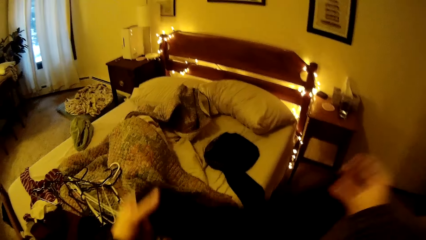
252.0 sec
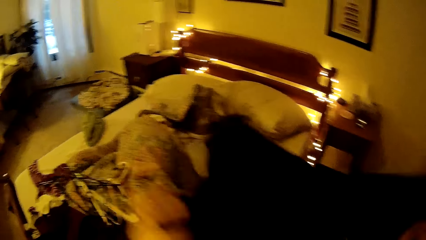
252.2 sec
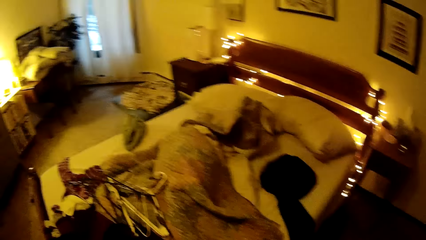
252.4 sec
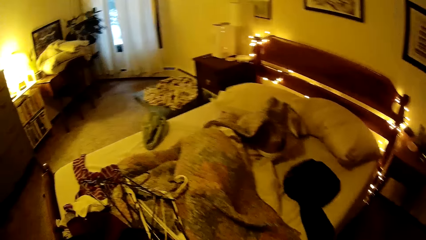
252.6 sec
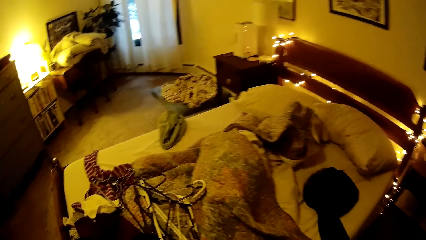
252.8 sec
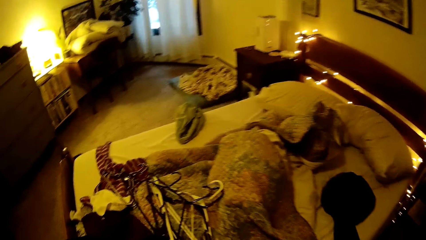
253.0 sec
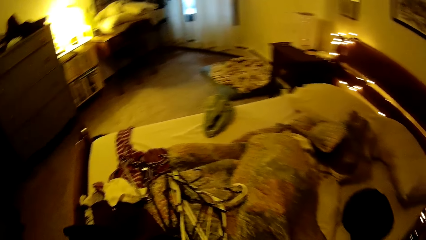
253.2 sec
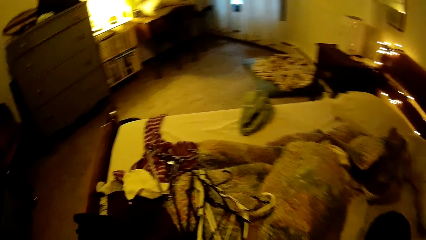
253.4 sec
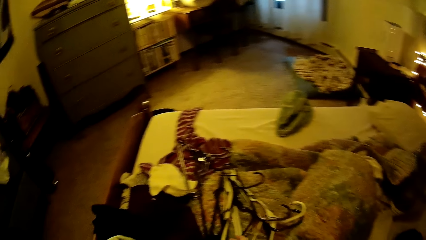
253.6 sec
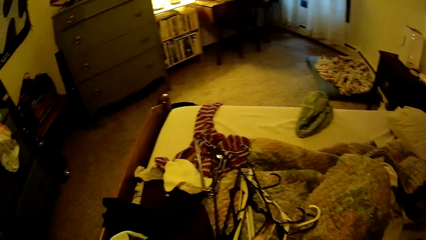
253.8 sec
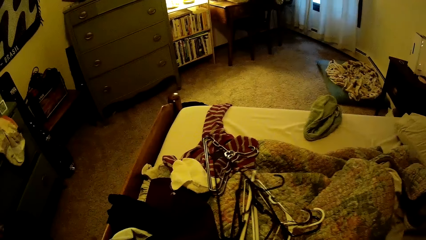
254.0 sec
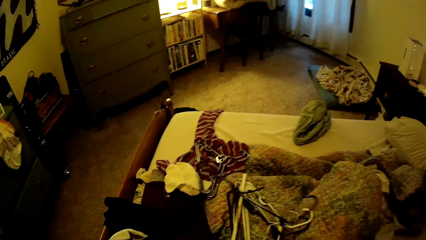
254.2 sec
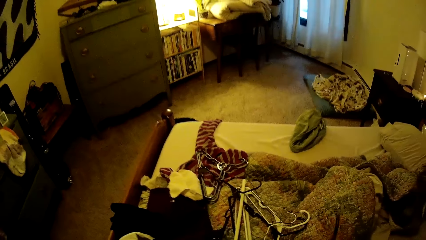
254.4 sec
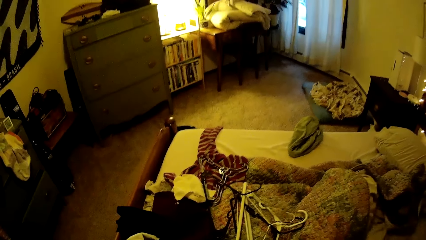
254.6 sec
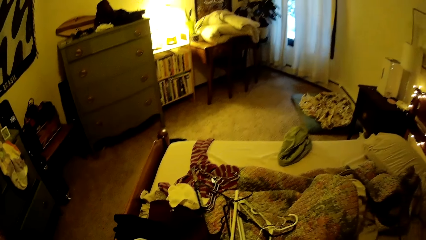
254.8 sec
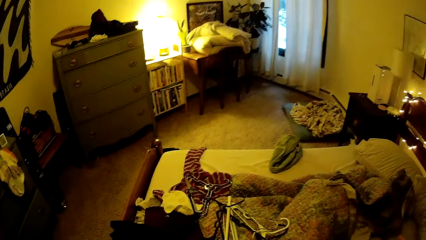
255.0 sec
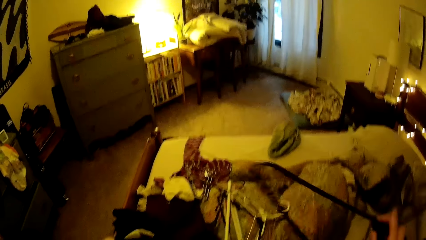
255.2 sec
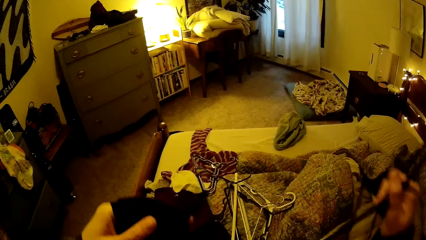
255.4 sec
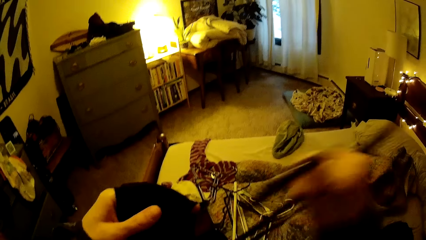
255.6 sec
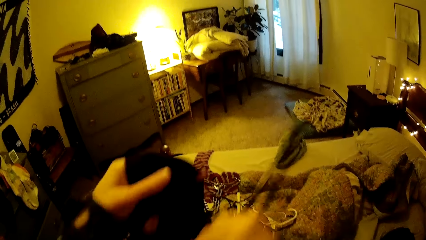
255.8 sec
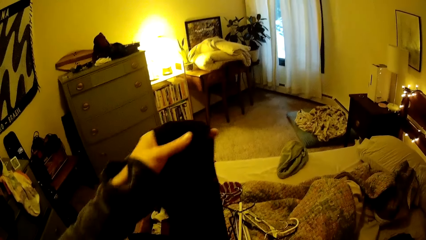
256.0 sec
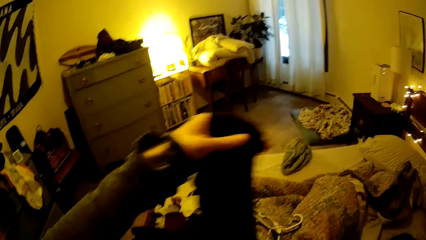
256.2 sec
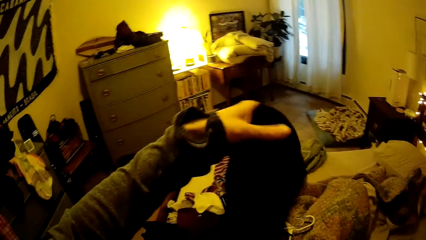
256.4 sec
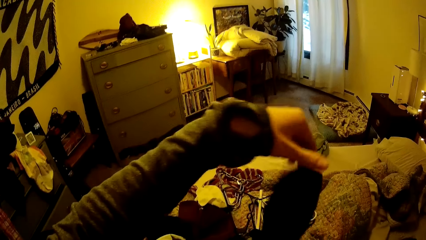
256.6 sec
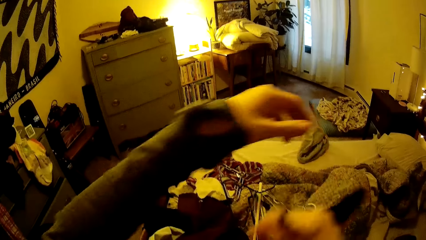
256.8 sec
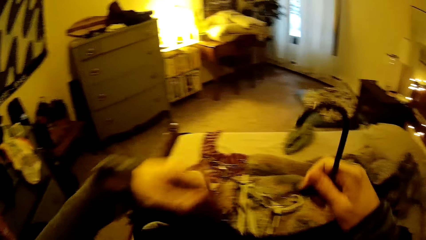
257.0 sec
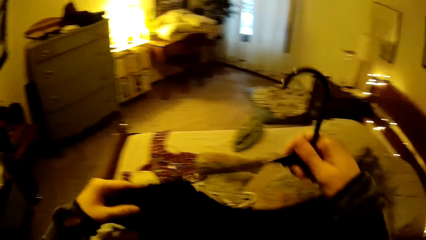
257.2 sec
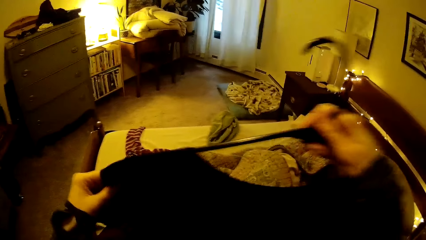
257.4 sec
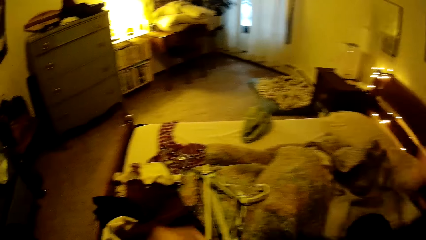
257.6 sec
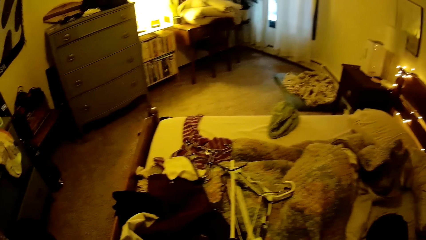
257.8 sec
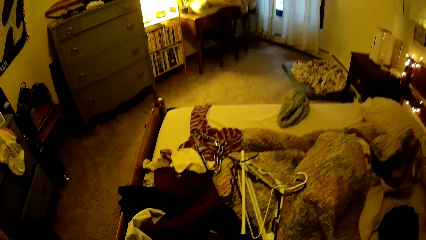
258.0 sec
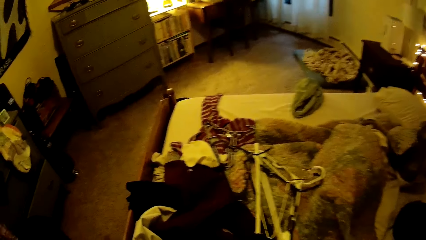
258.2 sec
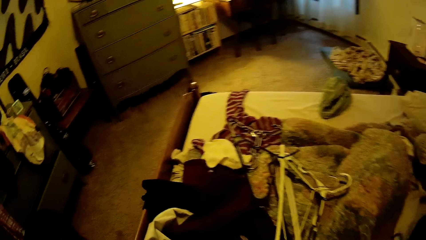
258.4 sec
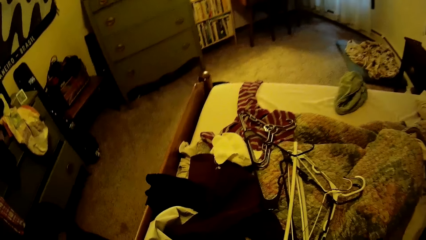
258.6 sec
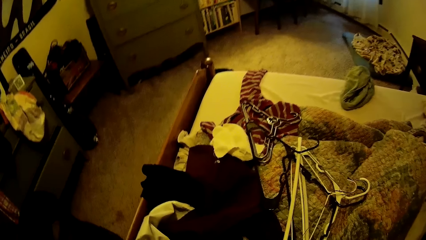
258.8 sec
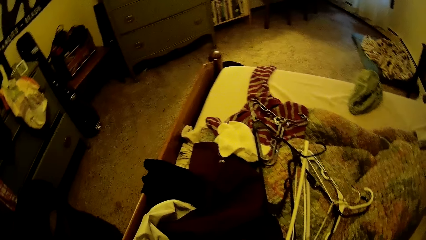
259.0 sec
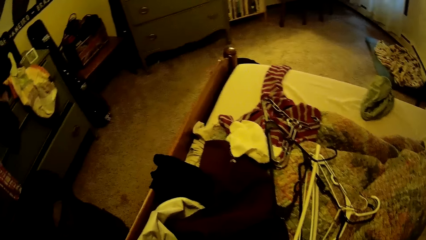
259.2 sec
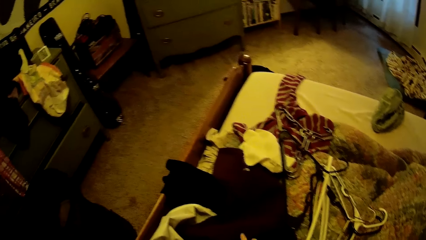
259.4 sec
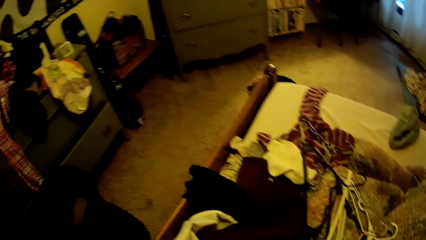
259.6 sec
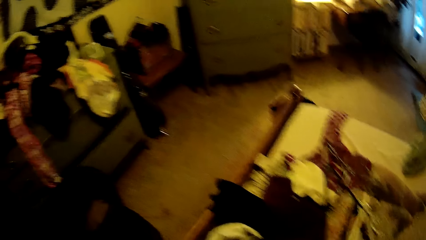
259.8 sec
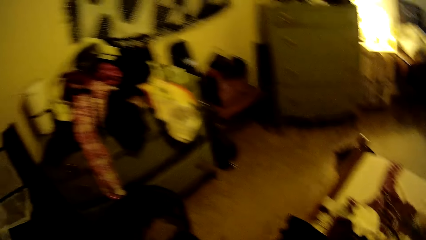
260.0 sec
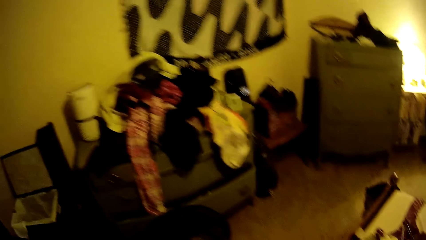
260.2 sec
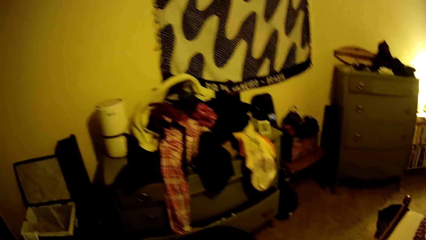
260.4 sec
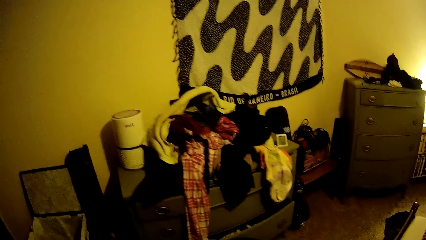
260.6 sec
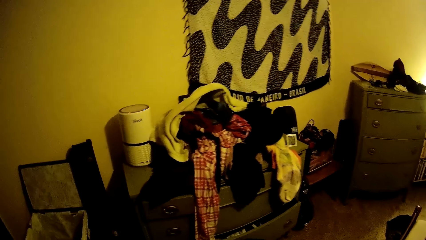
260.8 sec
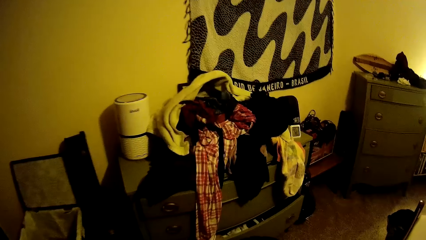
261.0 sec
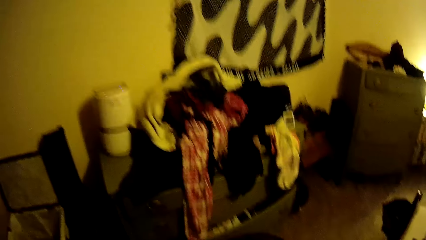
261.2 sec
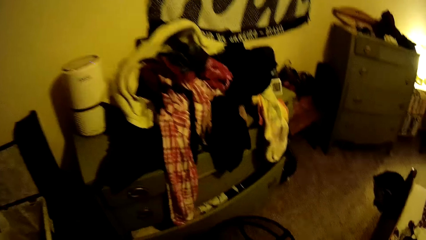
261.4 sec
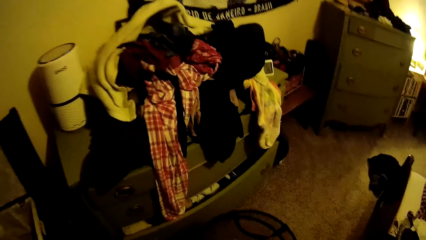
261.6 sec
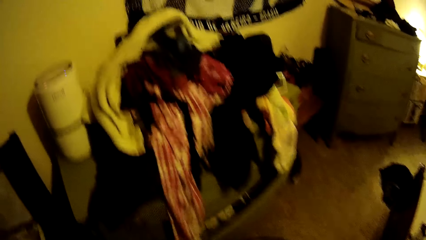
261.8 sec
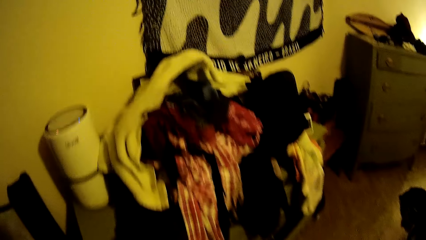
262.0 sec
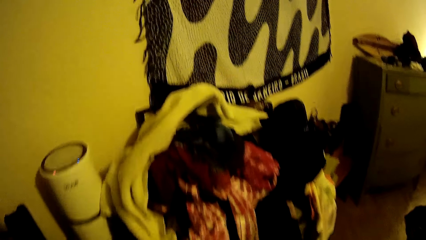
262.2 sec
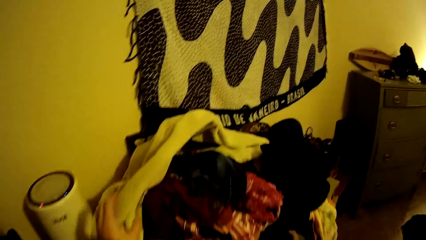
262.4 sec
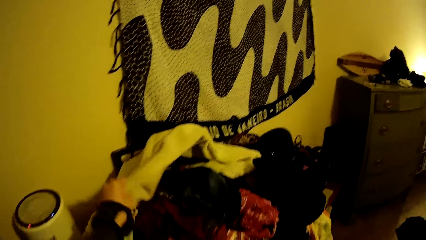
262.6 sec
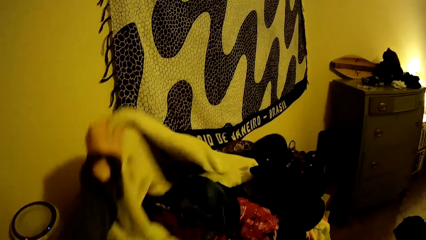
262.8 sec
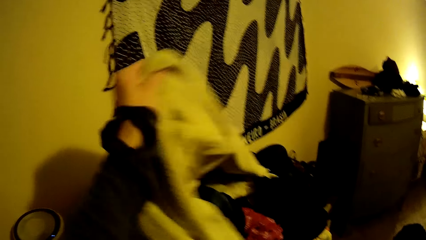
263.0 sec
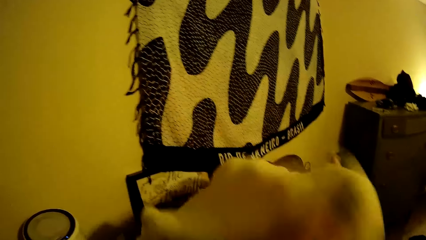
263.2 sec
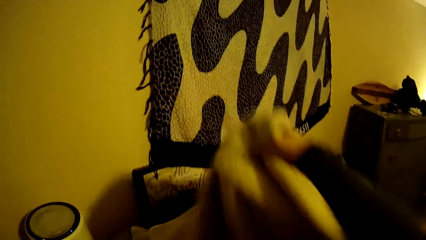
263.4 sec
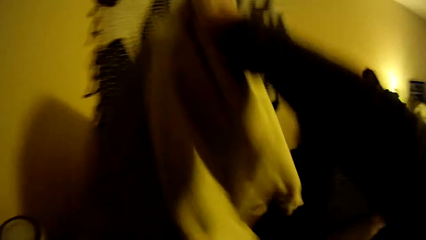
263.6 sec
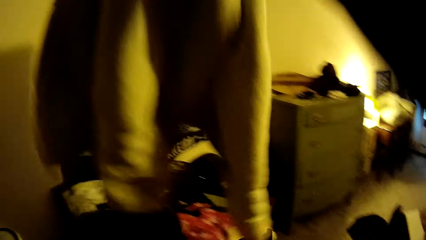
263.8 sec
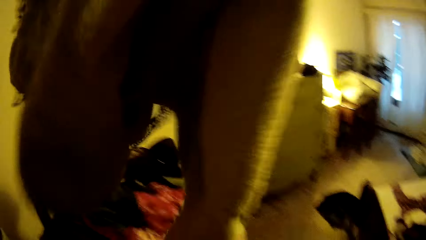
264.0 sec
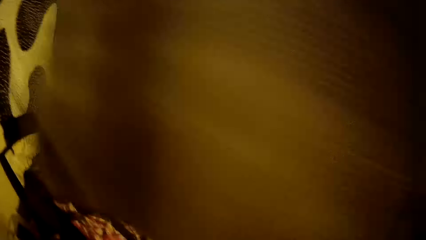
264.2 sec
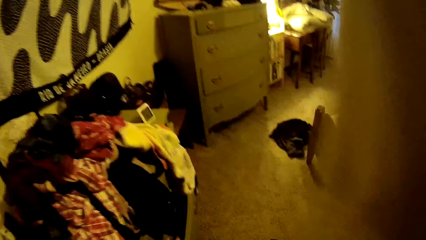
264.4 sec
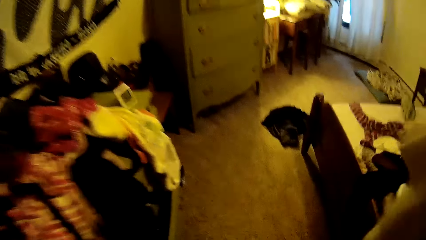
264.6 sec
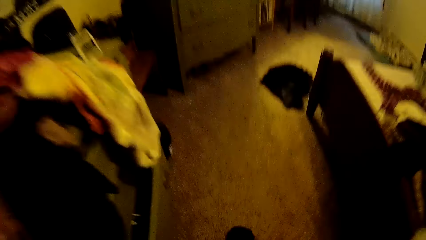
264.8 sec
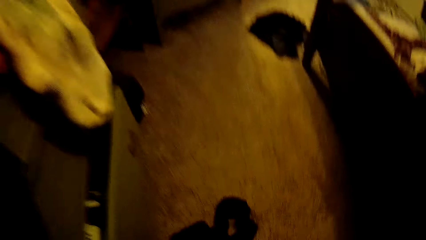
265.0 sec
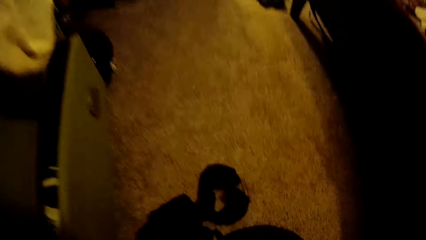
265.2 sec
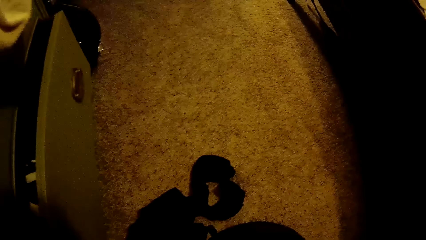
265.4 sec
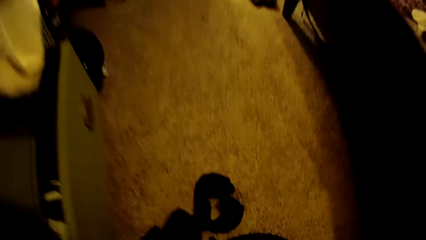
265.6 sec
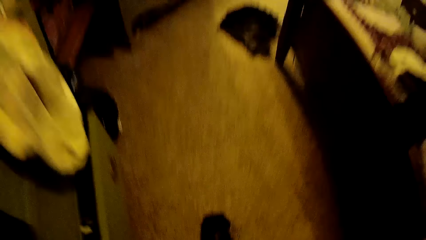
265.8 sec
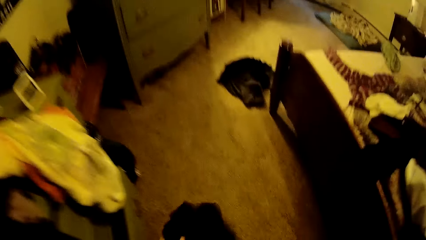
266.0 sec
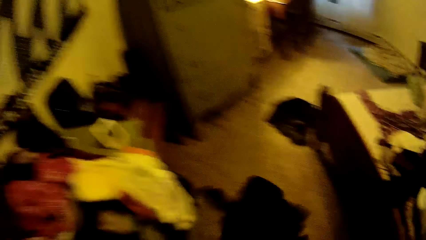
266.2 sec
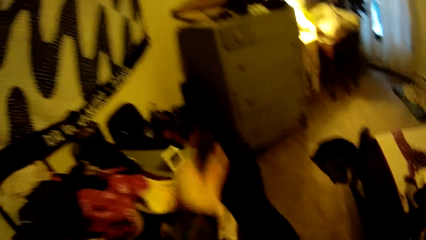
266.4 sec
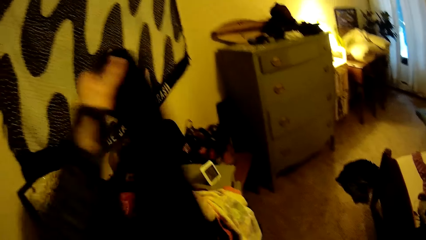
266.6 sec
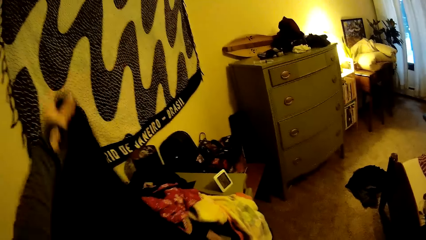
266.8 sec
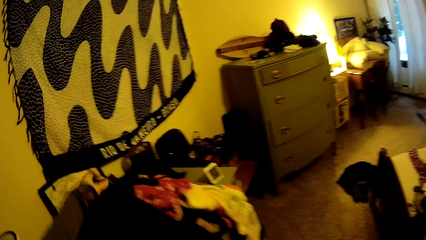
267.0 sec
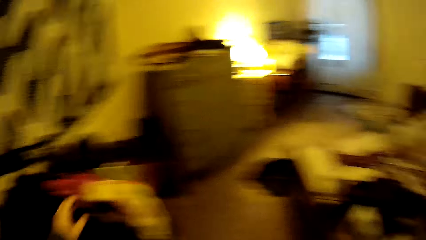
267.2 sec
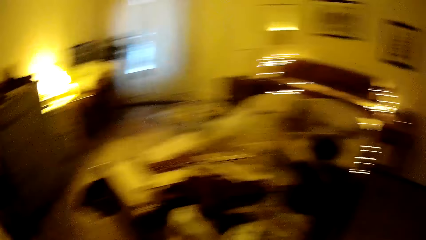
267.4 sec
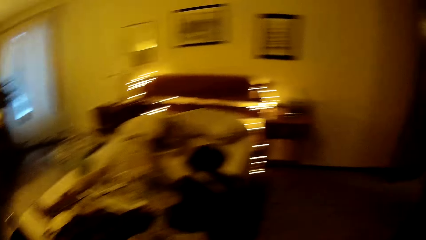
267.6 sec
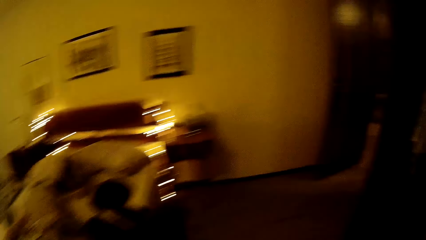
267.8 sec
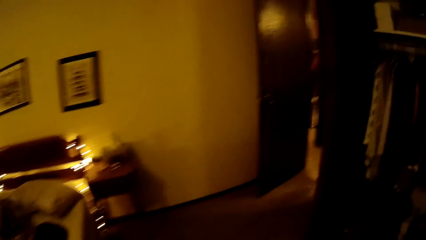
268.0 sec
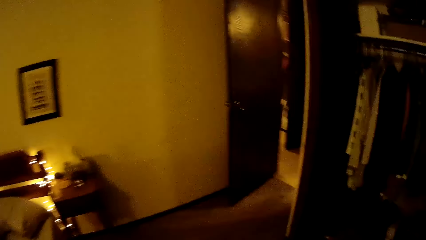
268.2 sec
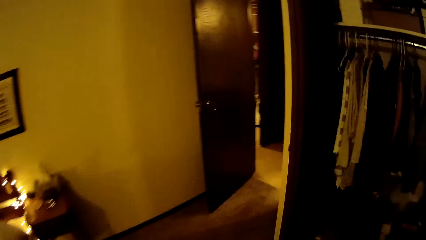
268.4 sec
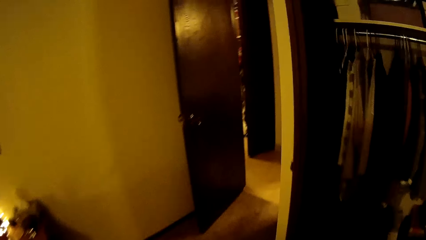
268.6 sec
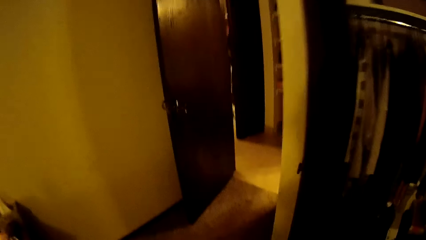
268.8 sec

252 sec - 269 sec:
The camera wearer picks up a cloth hanger from the bed with her left hand. She hangs the cloth on the cloth hanger. She walks around the house. She picks up a towel from the cabinet with her left hand. She lifts up the towel with her right hand. She walks around the house. She picks up a cloth from the floor with her left hand. She moves the cloth. She drops the cloth on other cloths with her left hand. She walks around the house.
